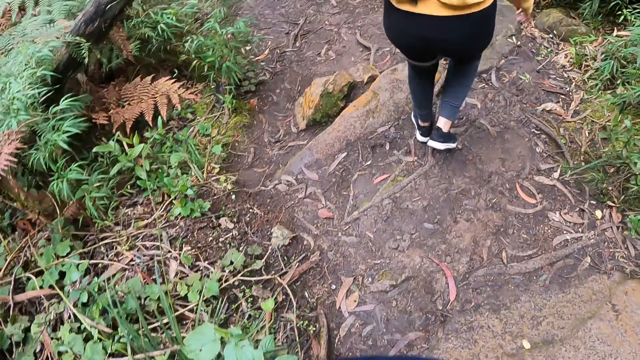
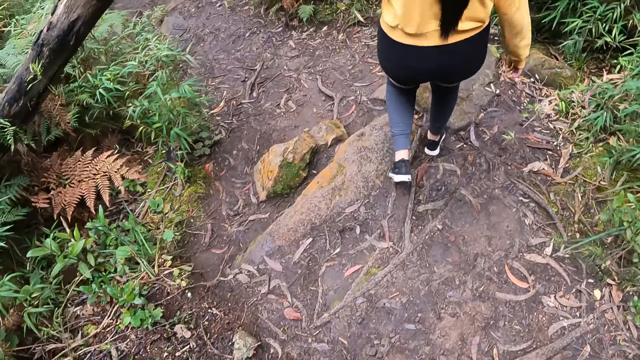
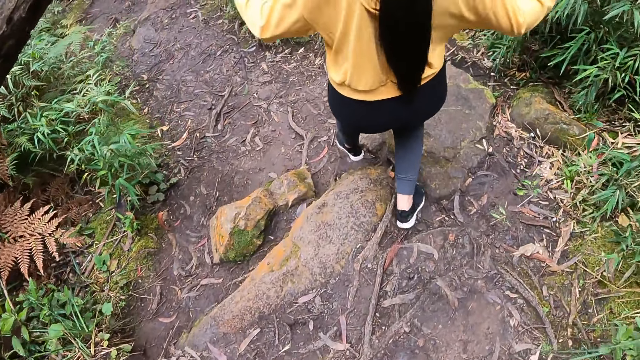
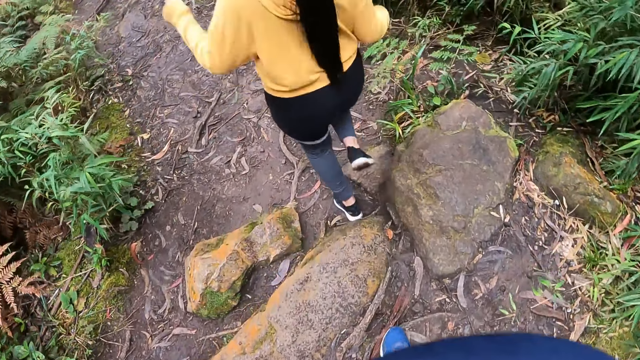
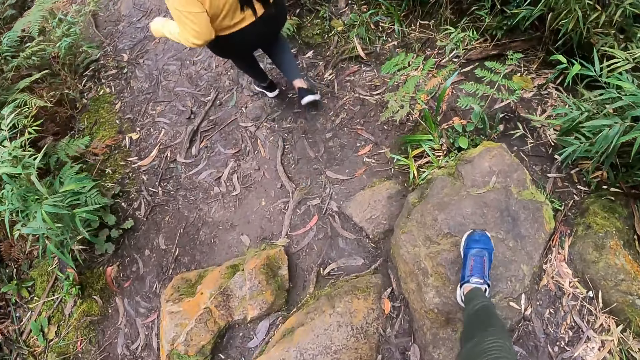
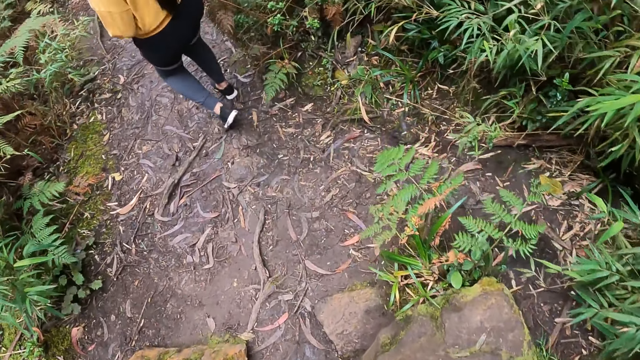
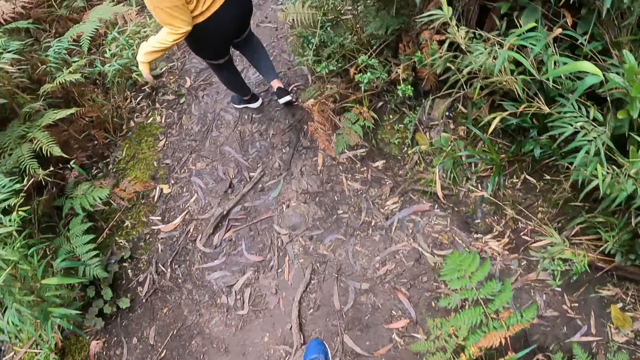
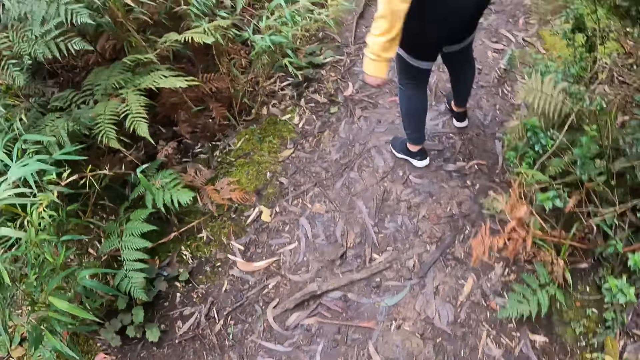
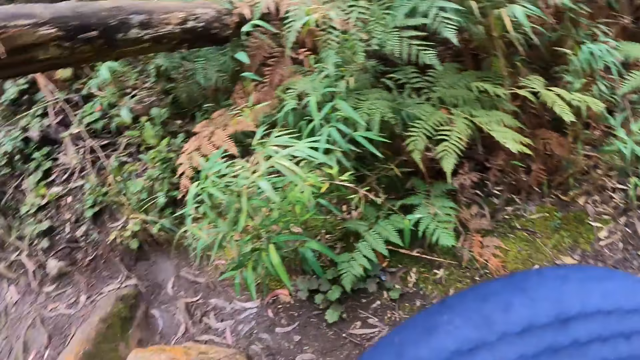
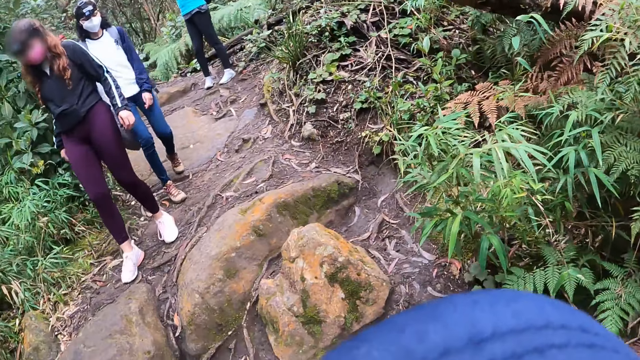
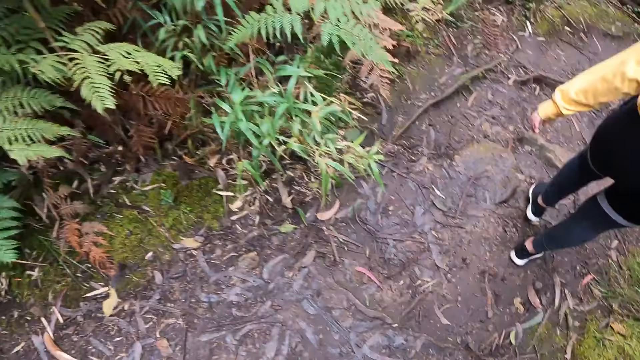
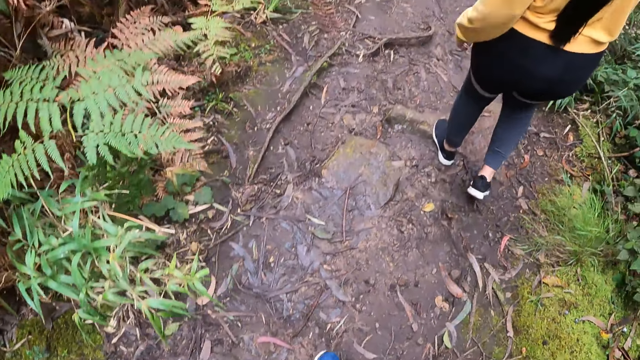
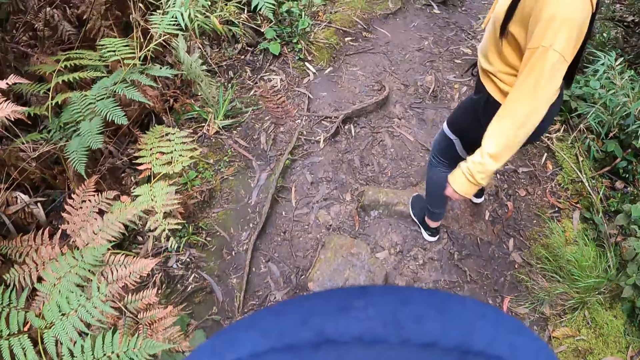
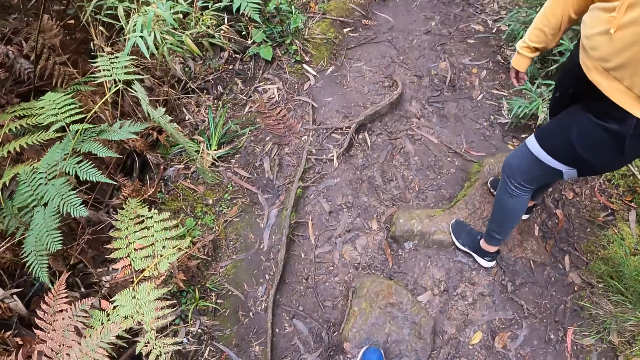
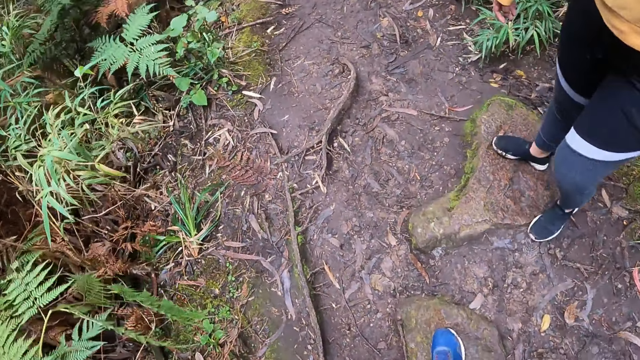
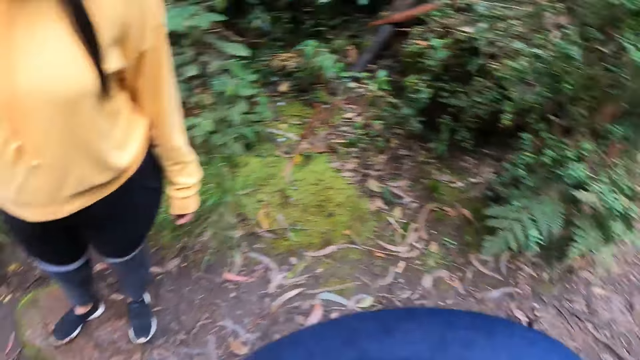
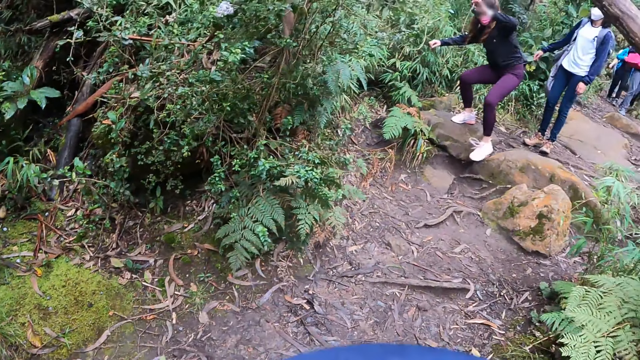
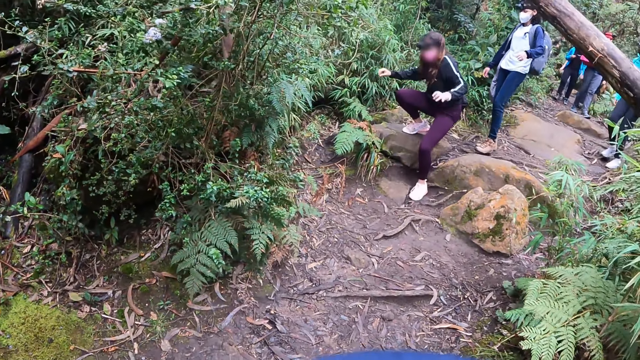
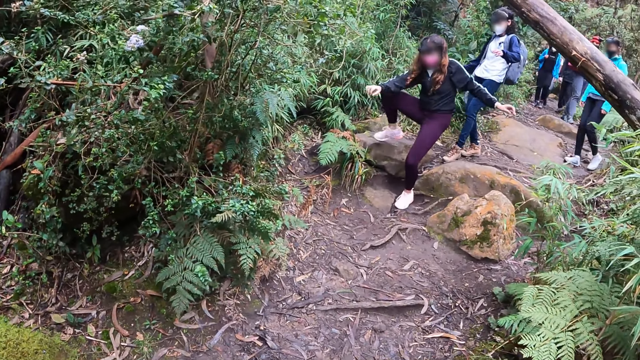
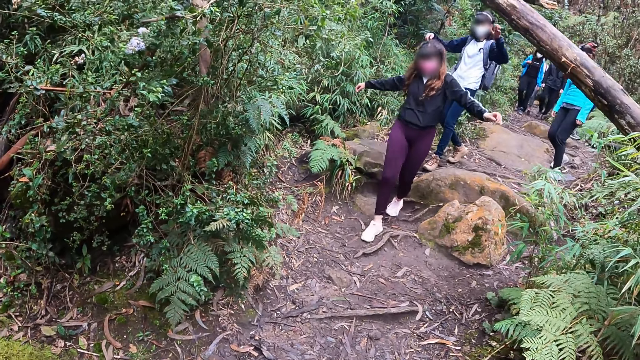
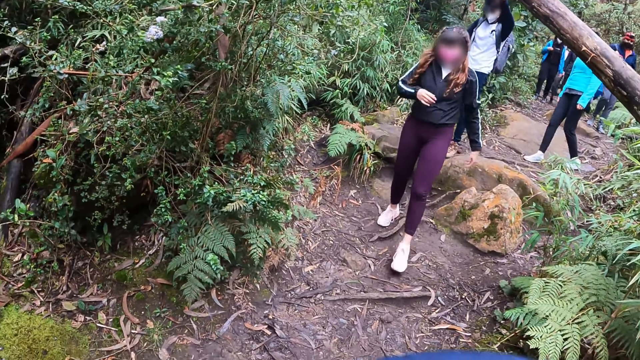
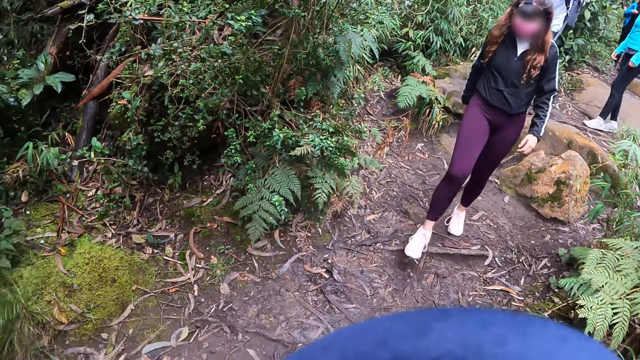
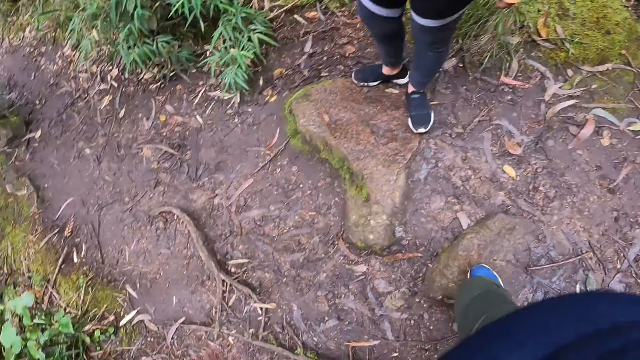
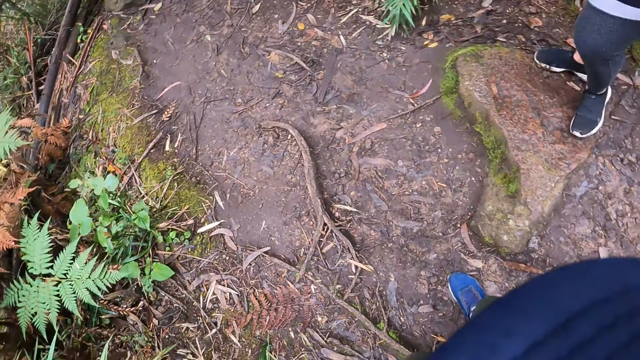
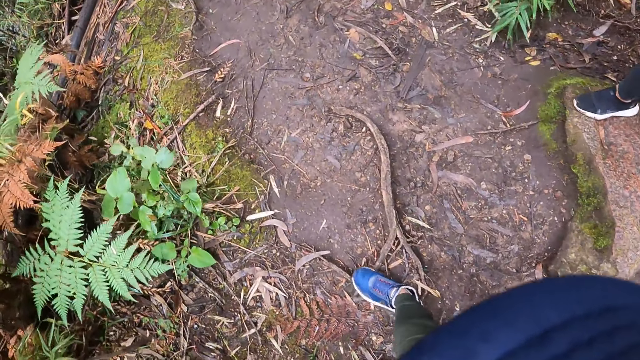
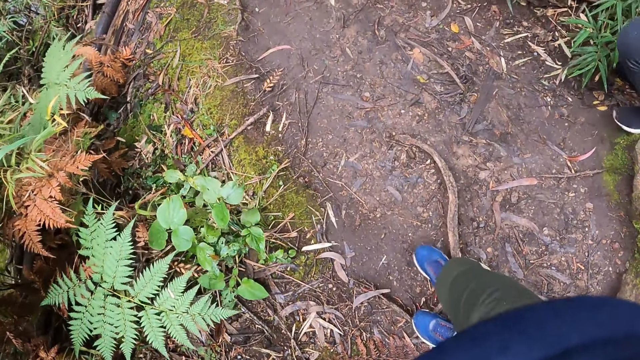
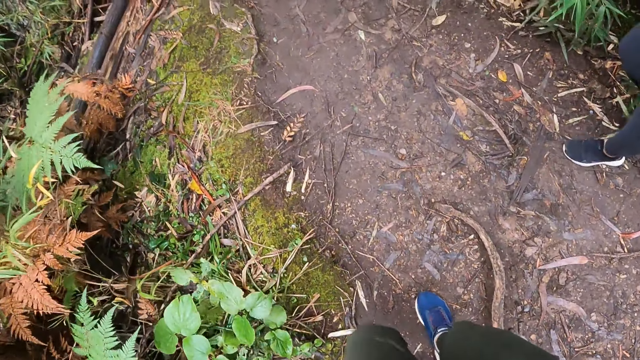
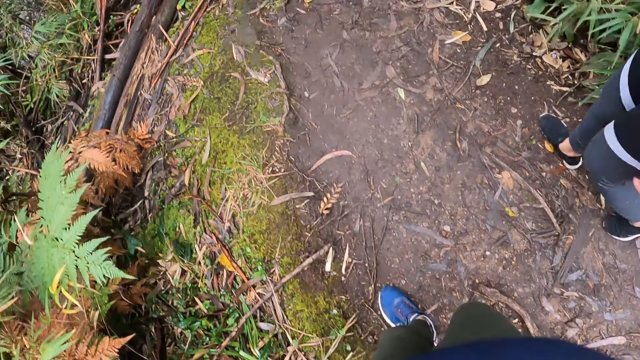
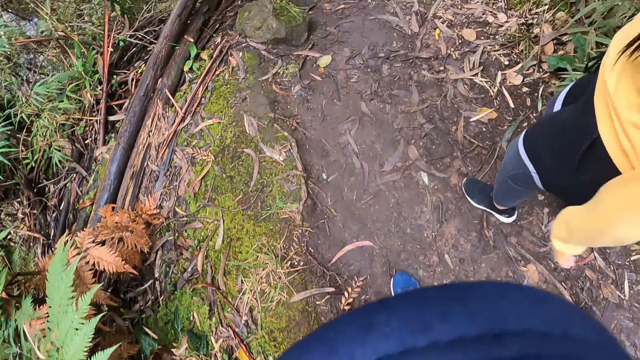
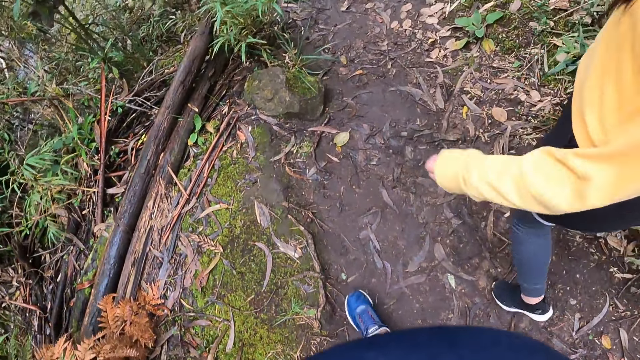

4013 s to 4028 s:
A woman walks in the hill footpath. Another woman walks in the hill footpath. The camera wearer looks around. A third woman hikes on the hill and stops walking in the hill footpath. The camera wearer hikes on the hill. The third woman looks around. The camera wearer stops walking in the hill footpath. They look around. The second woman walks in the hill footpath. The first woman walks in the hill footpath. The third woman looks around. The camera wearer walks in the hill footpath. The third woman walks in the hill footpath.

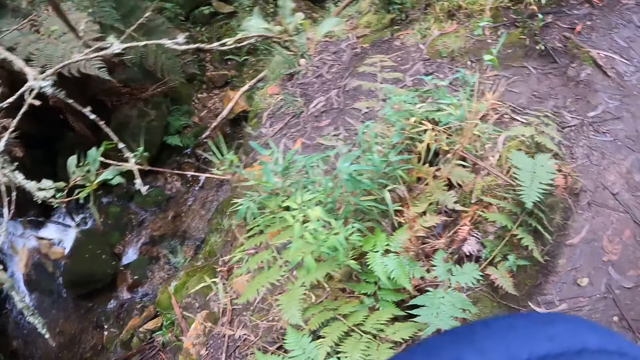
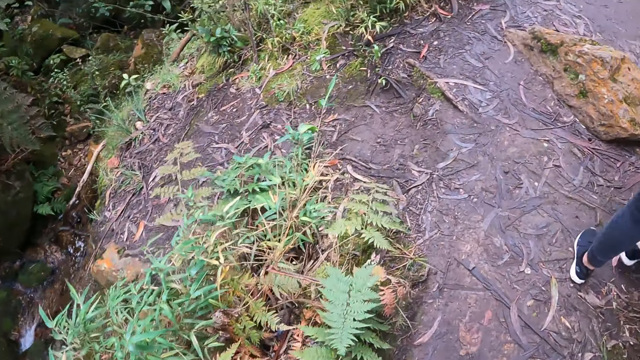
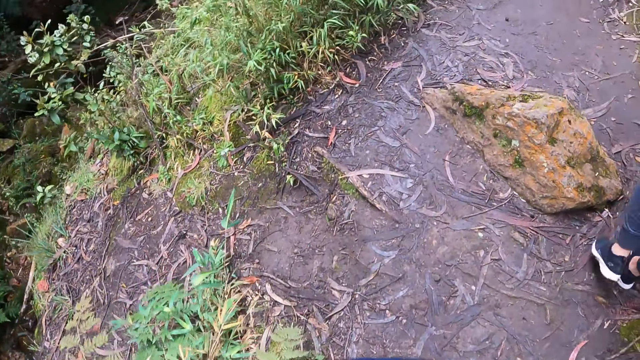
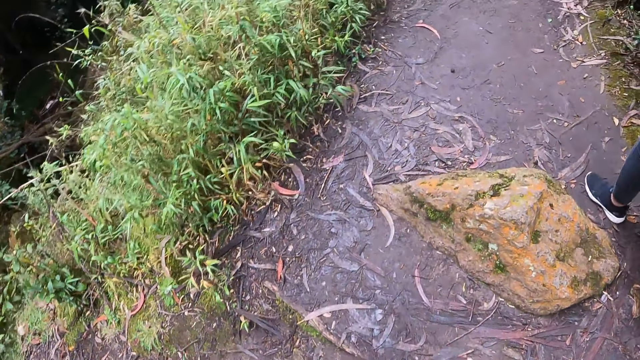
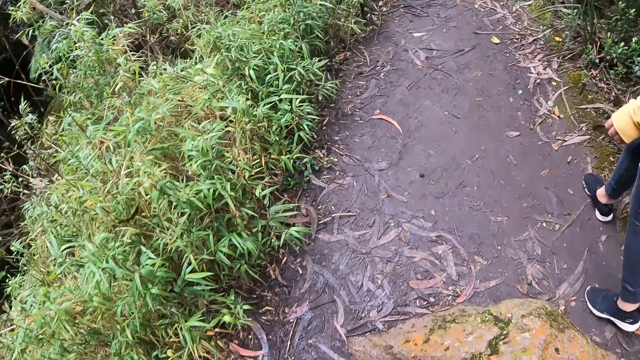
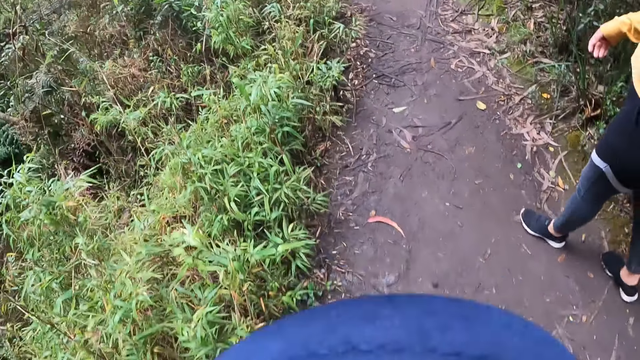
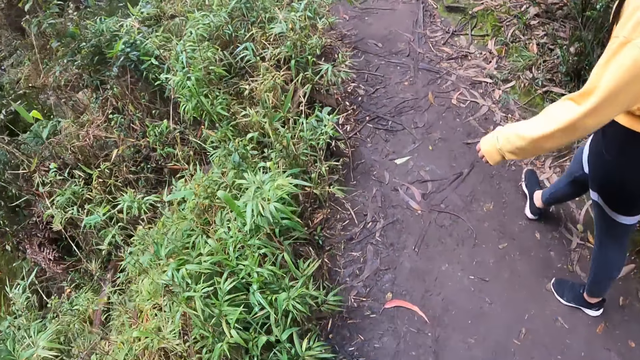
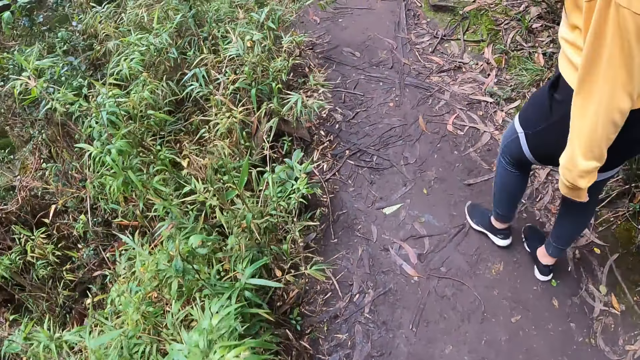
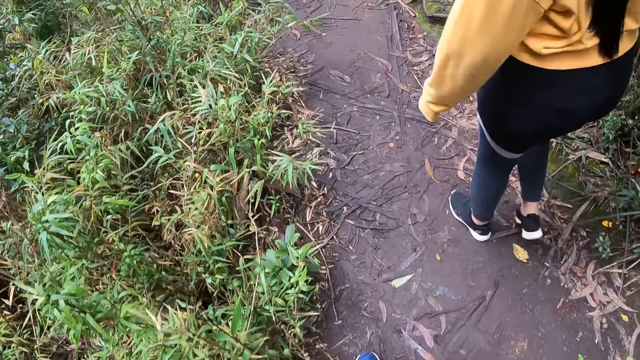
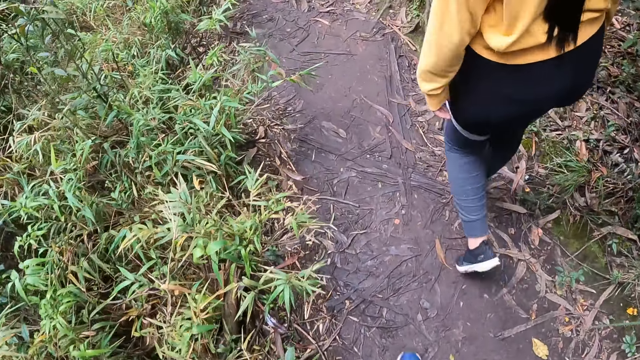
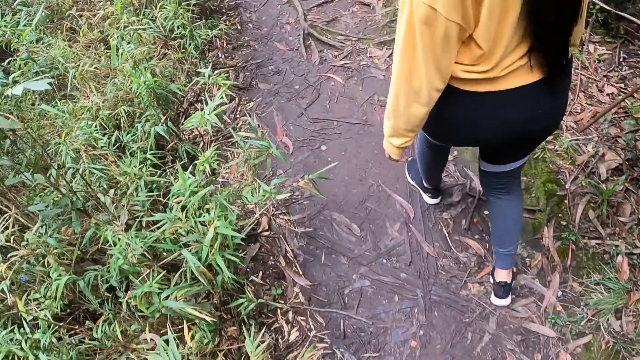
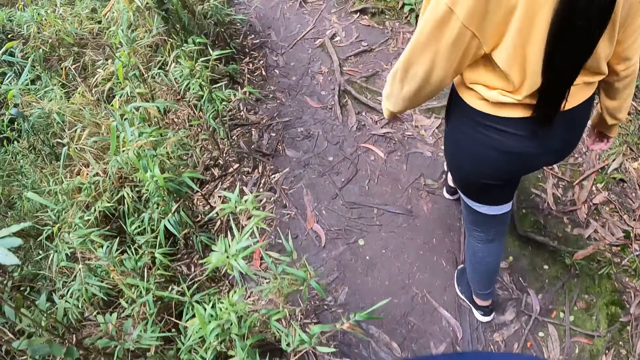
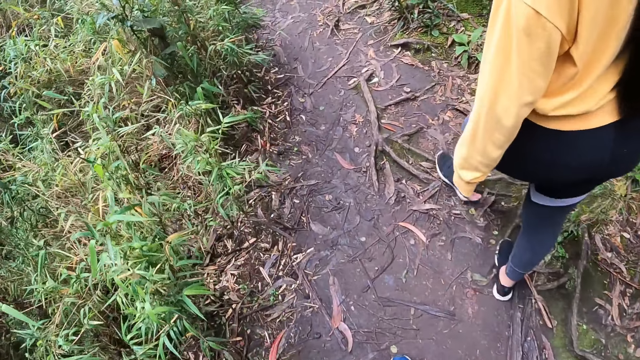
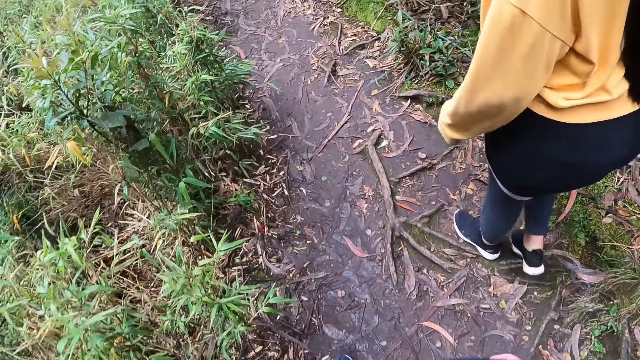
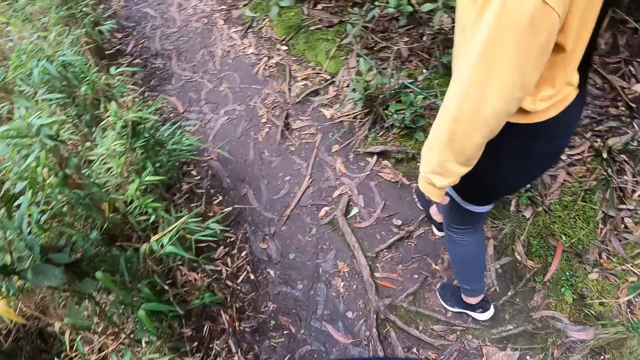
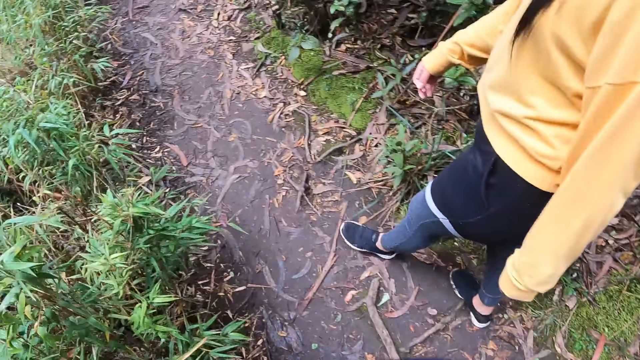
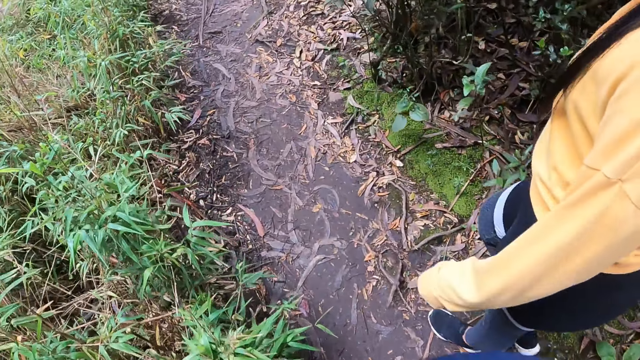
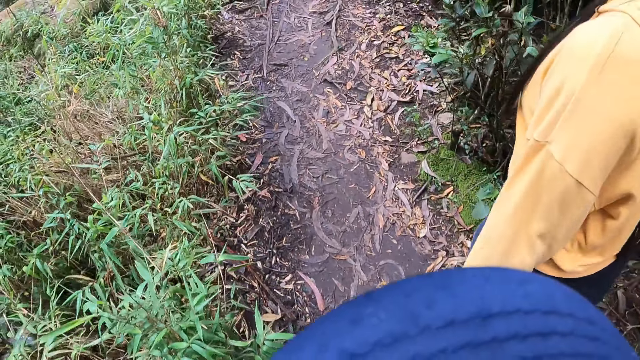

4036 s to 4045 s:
A woman walks around.
